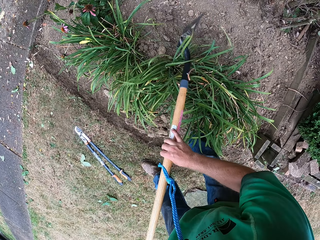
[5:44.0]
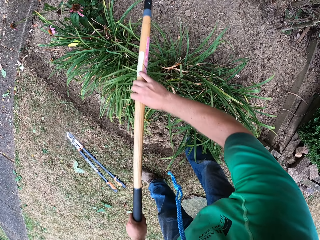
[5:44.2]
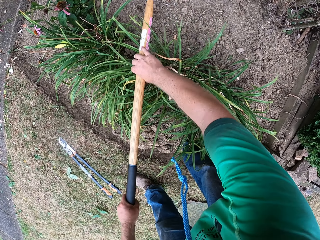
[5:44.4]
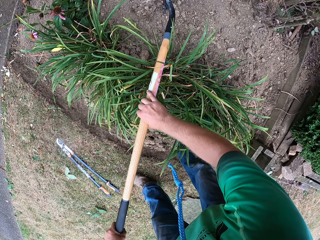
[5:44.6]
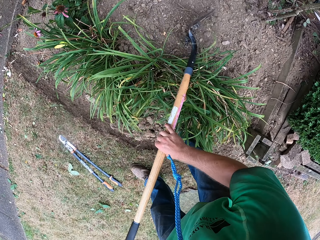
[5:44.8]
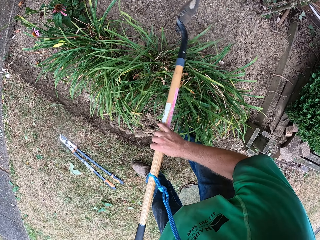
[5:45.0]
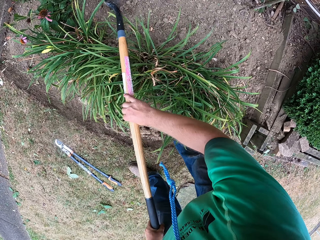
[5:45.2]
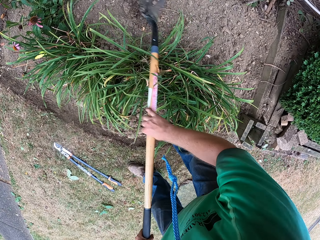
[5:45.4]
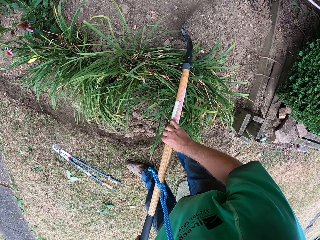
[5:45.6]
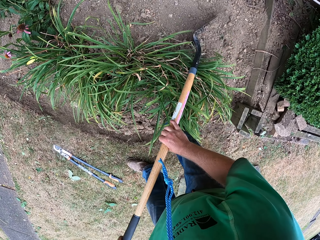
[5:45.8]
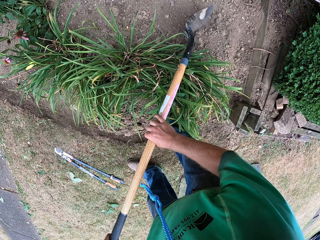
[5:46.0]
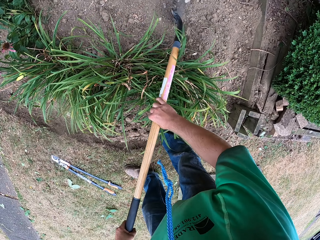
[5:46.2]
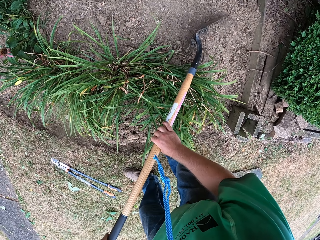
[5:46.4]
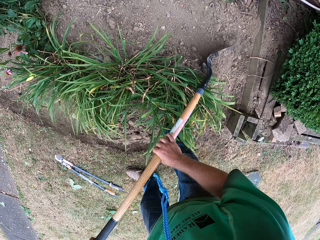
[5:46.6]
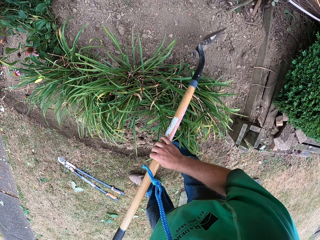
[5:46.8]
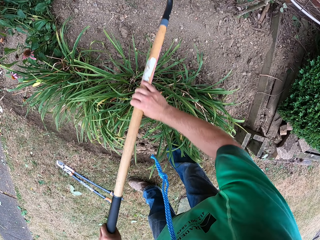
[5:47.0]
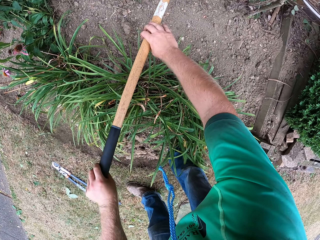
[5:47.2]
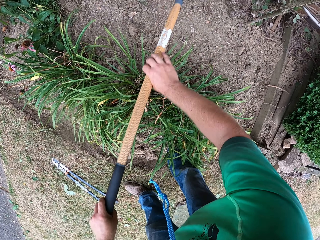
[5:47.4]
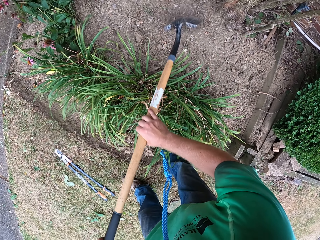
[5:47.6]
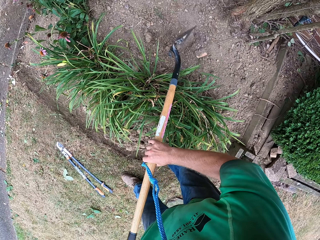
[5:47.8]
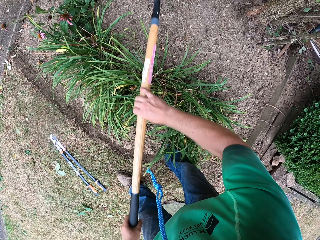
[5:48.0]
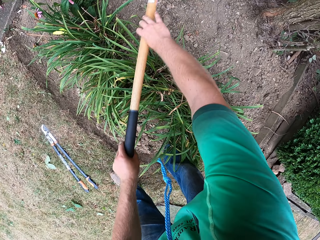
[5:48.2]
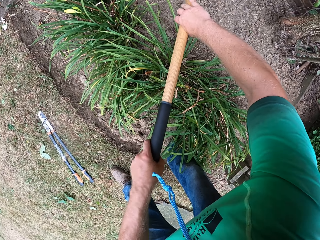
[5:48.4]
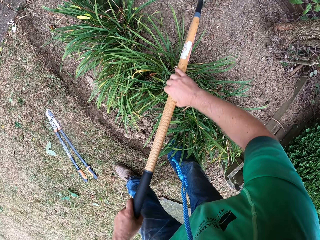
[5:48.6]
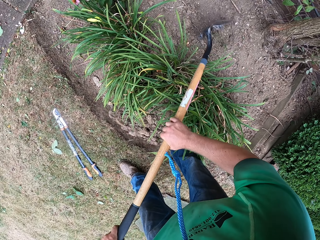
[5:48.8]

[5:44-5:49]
The camera wearer spreads soil in the flower bed with a spade. He packs the soil on the floor with the shovel in his hands.

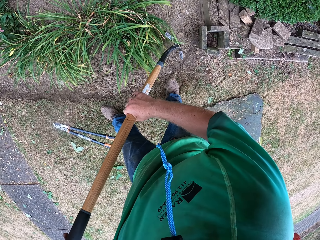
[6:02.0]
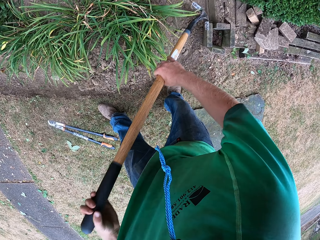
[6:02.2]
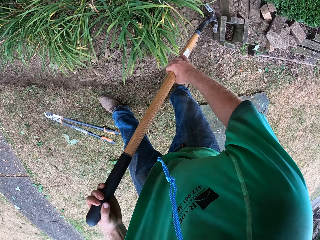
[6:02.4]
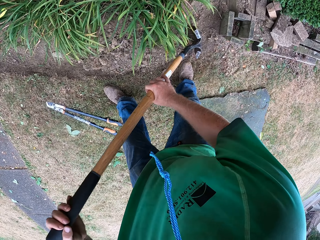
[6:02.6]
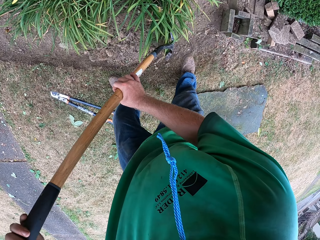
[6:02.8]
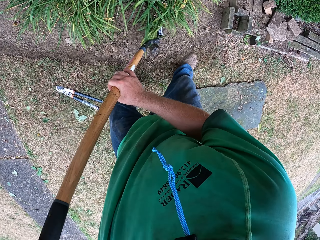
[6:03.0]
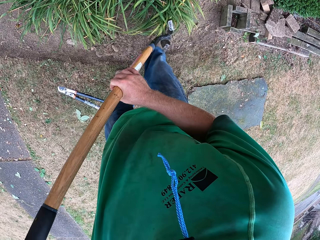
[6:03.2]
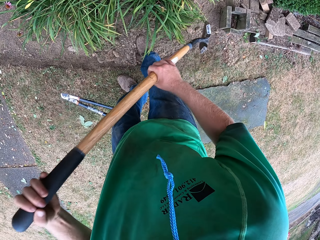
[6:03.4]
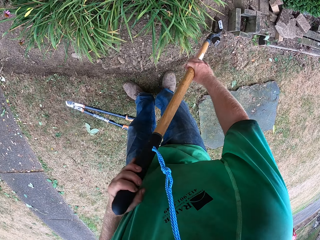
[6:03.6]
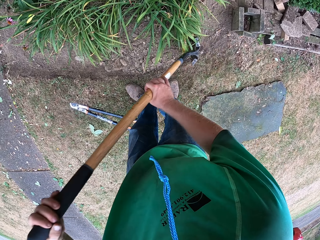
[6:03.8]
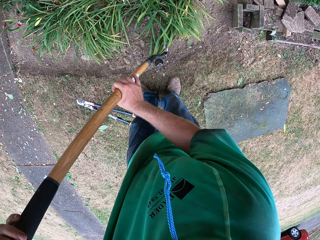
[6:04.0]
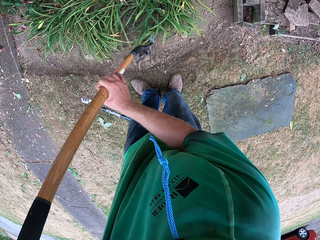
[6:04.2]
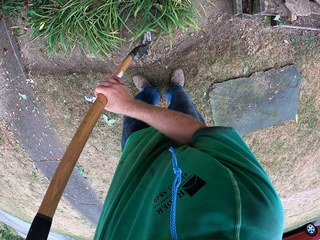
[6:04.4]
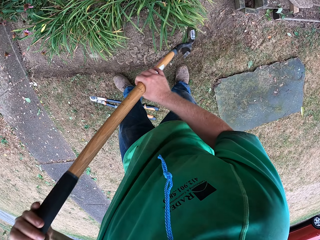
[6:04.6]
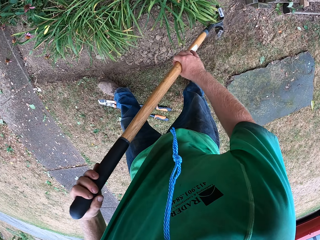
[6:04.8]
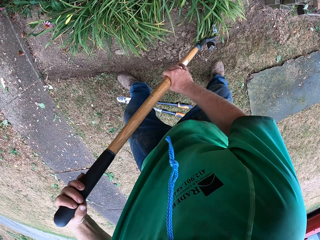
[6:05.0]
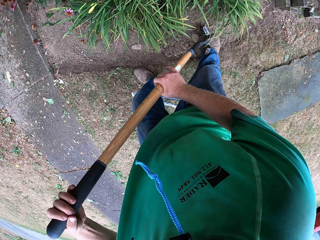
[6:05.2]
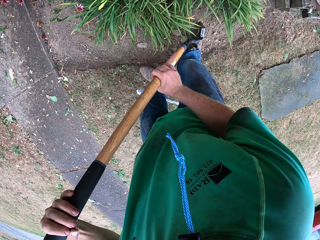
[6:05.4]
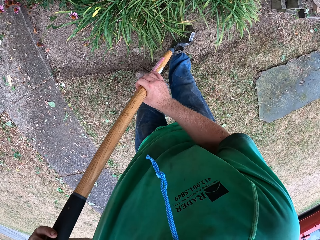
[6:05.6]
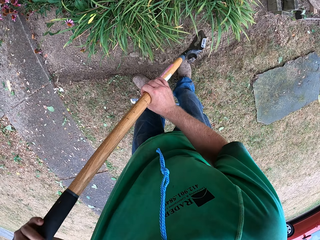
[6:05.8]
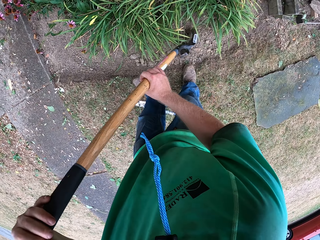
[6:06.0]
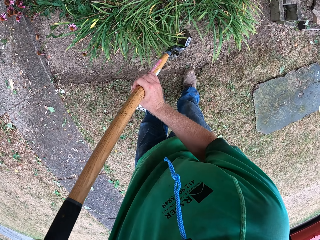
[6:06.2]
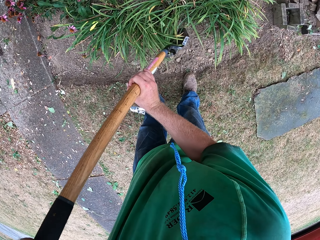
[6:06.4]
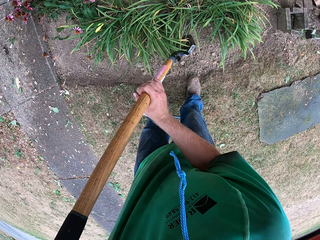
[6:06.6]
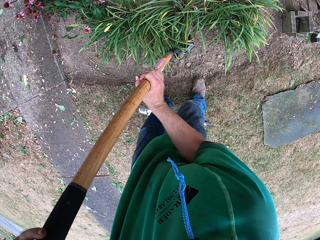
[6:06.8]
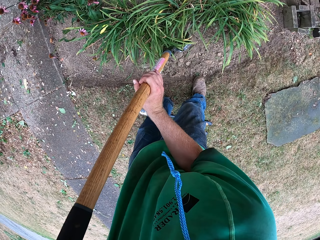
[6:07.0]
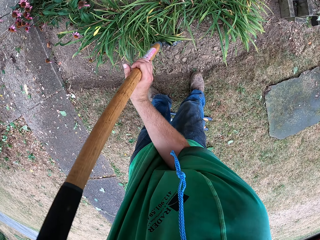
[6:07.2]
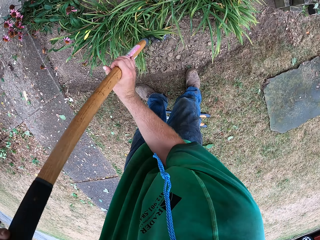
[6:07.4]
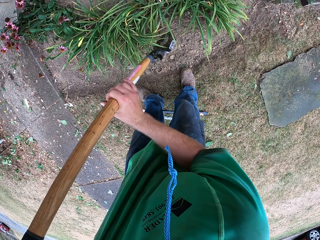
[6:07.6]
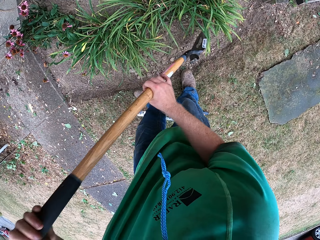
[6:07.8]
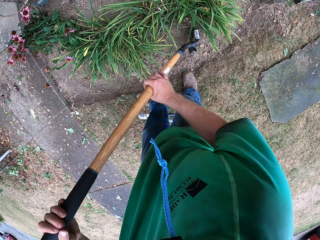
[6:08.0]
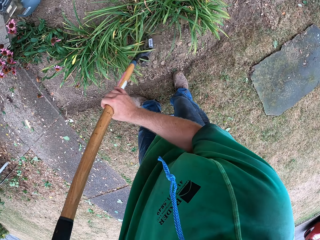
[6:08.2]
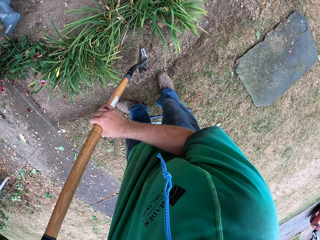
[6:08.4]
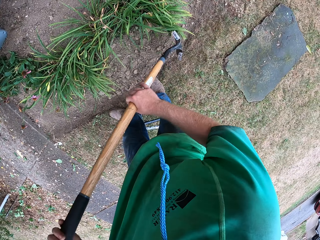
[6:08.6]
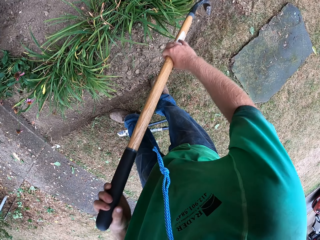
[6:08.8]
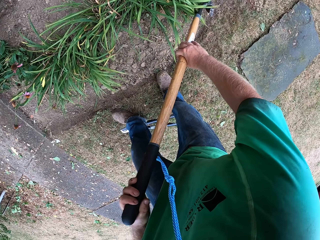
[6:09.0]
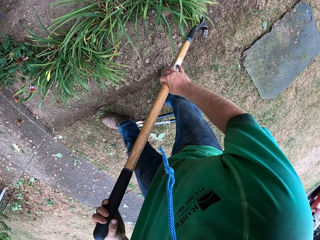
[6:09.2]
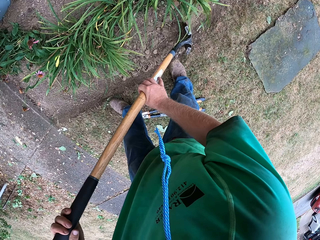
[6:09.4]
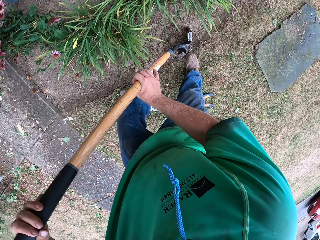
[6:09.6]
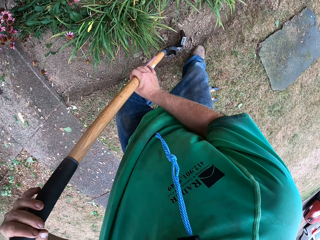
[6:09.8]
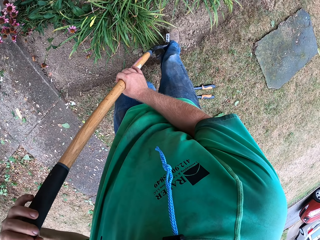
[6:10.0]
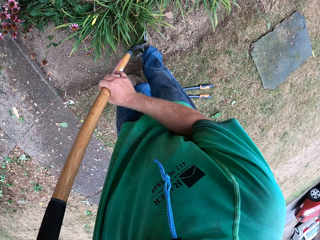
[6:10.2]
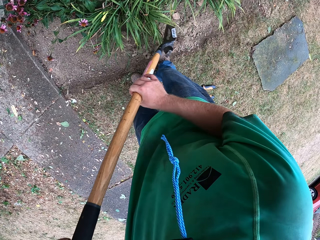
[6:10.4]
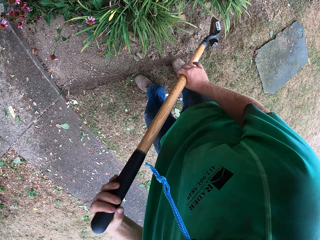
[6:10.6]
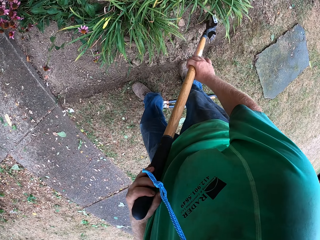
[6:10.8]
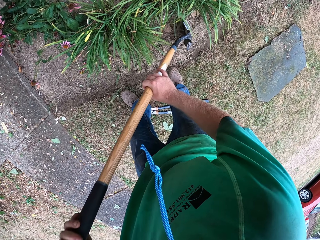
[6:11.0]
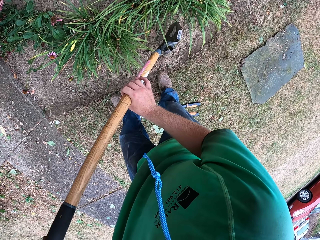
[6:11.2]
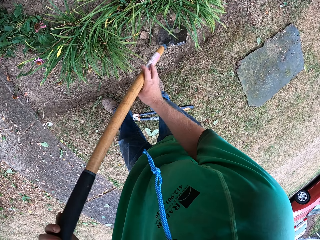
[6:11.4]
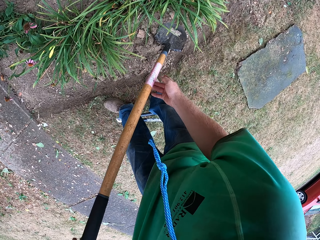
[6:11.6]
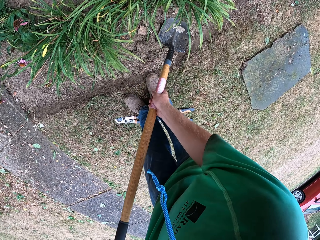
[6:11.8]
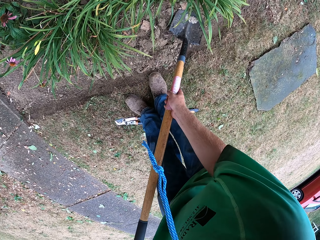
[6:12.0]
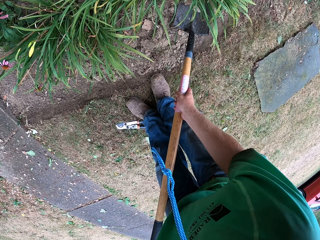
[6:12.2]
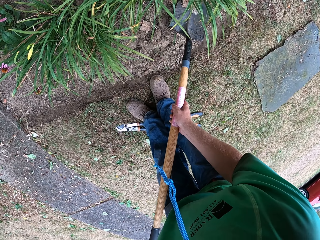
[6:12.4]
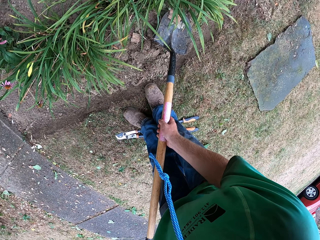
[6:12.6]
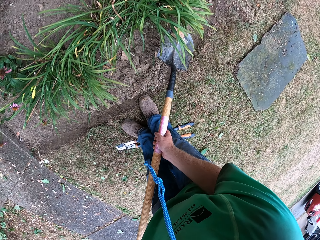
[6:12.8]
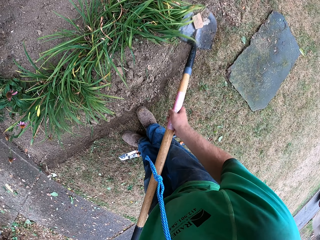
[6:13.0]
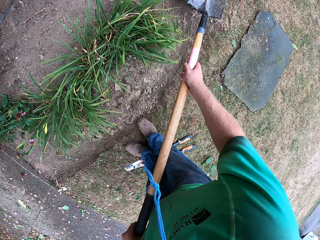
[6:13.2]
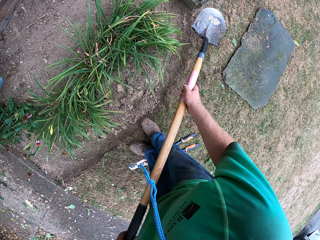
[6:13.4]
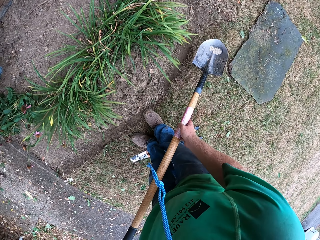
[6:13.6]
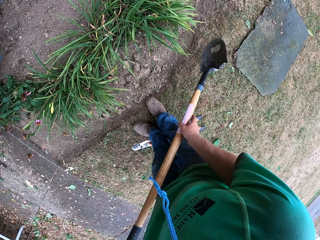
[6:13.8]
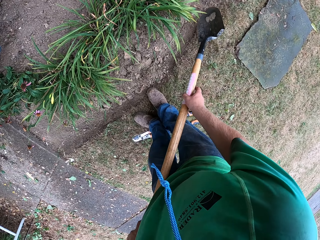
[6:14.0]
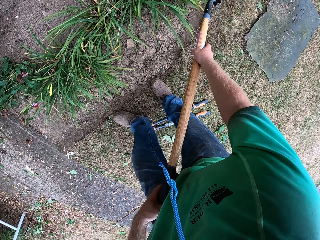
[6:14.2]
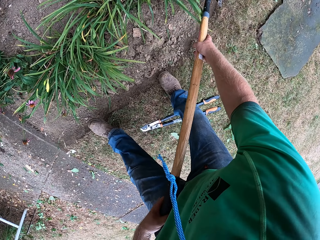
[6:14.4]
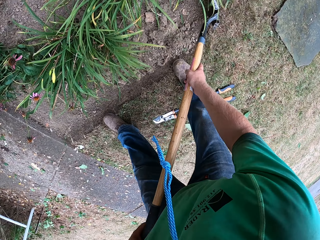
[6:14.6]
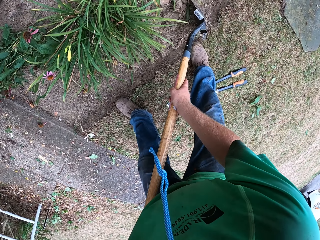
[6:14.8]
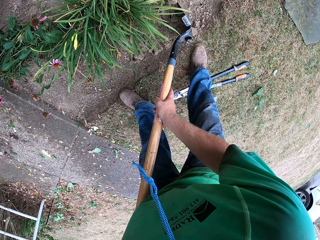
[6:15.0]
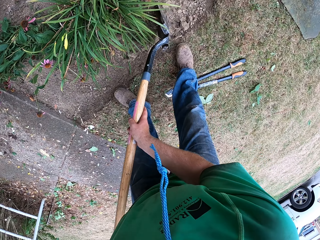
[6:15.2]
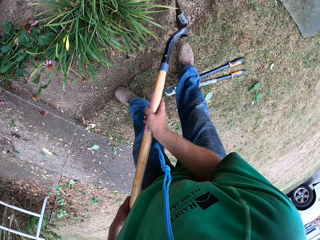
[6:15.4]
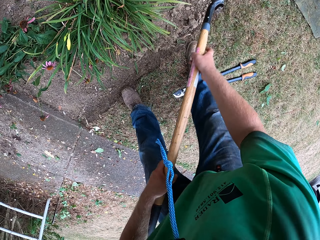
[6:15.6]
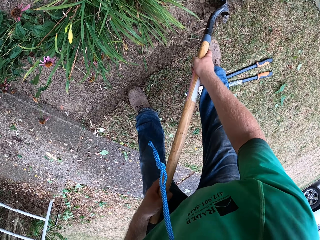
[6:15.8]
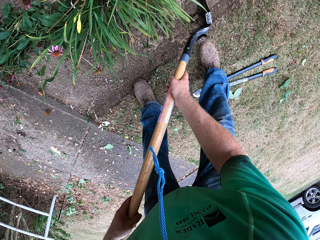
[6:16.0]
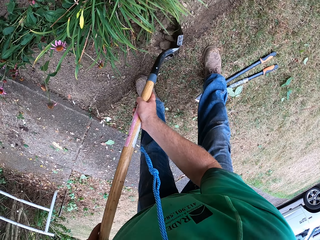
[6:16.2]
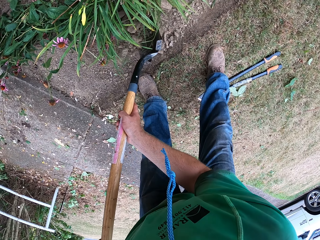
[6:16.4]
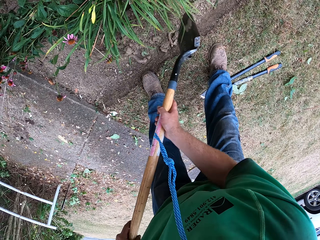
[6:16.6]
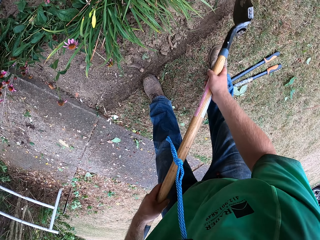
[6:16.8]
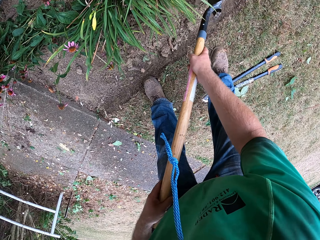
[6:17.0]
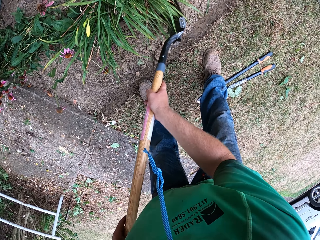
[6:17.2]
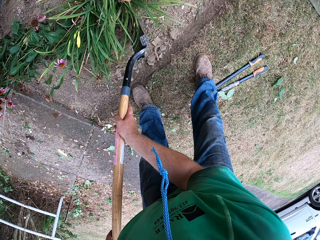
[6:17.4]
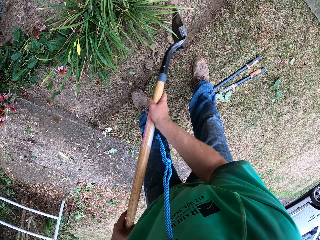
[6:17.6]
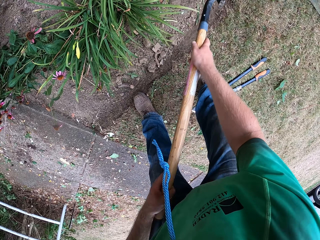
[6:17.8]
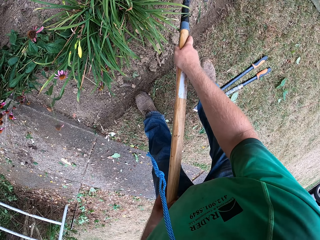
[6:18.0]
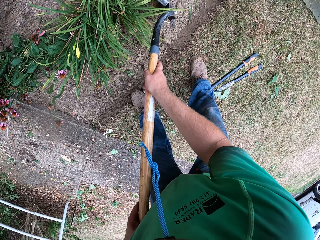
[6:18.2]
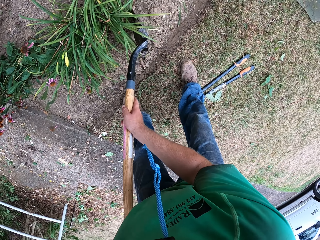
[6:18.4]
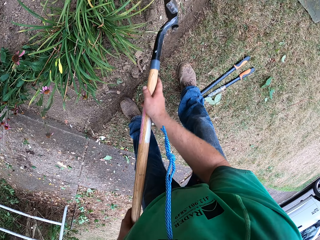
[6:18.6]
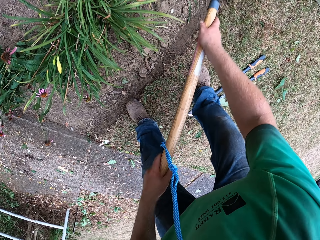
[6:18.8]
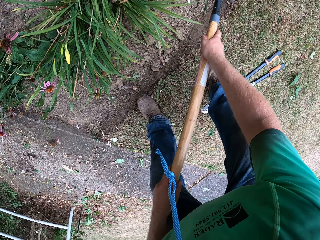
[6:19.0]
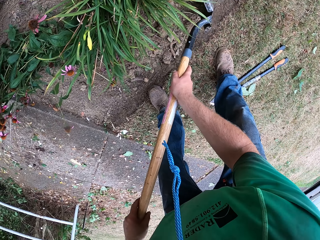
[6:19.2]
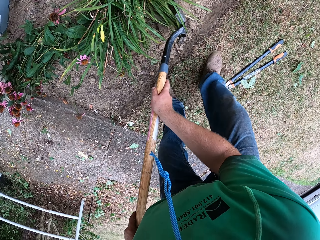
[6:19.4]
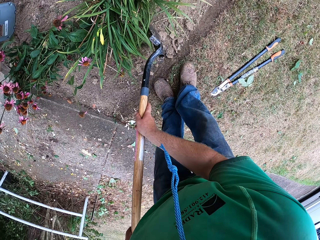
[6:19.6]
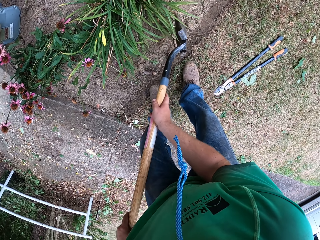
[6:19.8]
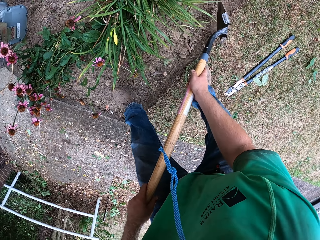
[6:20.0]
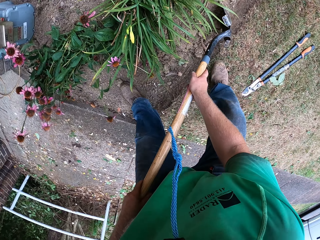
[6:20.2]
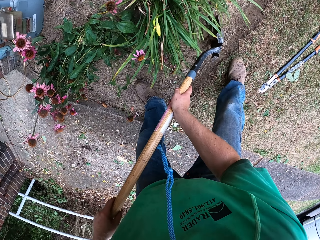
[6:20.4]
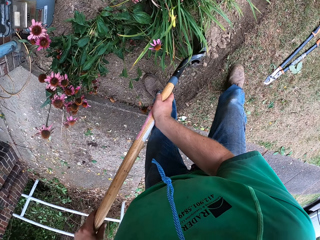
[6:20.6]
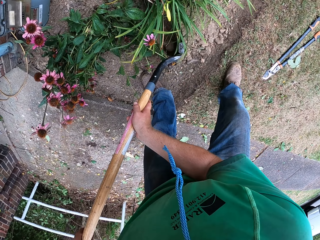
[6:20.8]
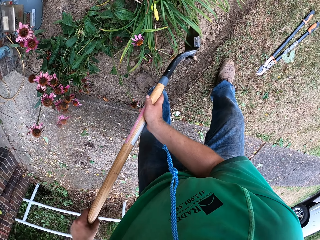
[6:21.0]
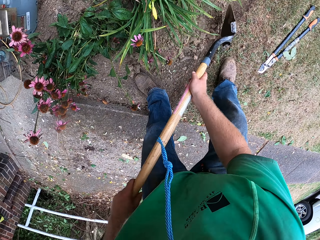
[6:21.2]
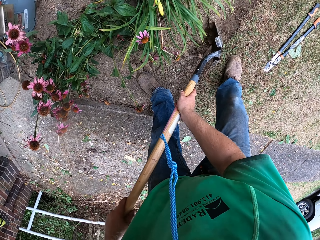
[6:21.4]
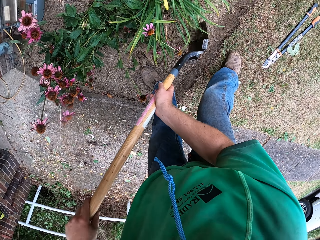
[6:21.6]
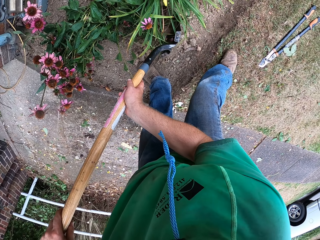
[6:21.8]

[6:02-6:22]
The camera wearer pushes the soil with the leg. He spreads soil in the flower bed with a spade. He pushes the soil with the leg. He spreads soil on the plant with the spade. He pushes the spade with the right leg. He picks up some dirt on the floor with the shovel in his hands. He throws the dirt in the shovel away. He packs the soil on the floor with the shovel in his hands. He spreads soil on the plant with the spade.
